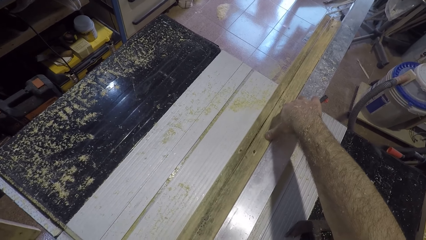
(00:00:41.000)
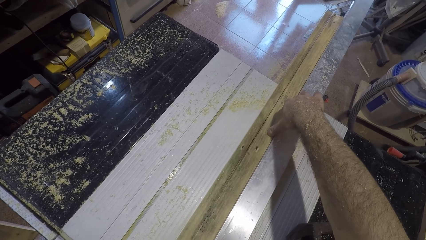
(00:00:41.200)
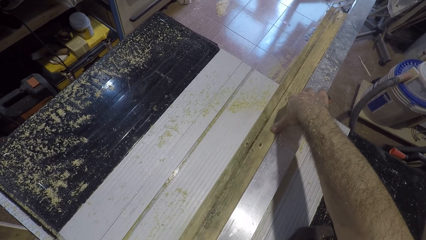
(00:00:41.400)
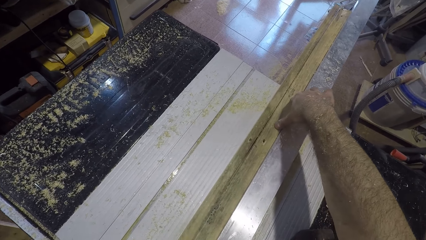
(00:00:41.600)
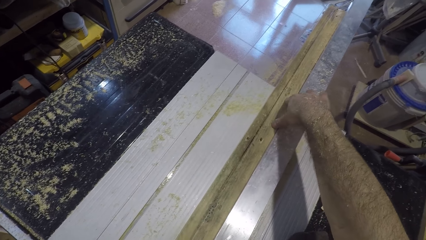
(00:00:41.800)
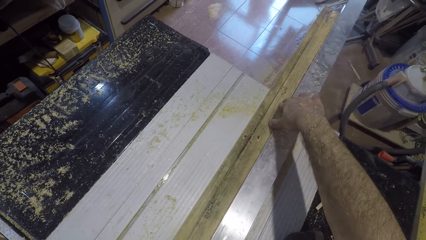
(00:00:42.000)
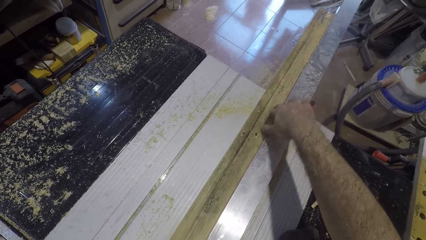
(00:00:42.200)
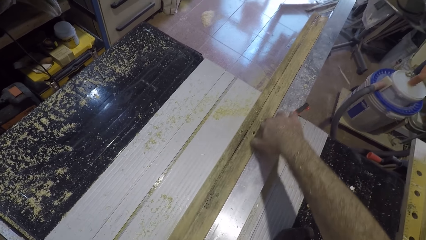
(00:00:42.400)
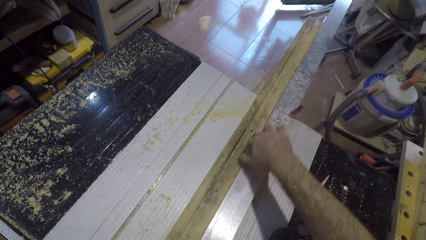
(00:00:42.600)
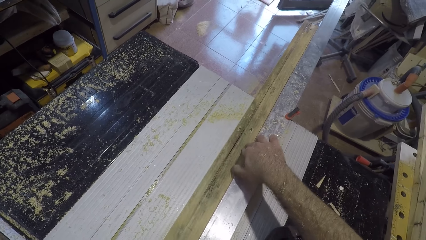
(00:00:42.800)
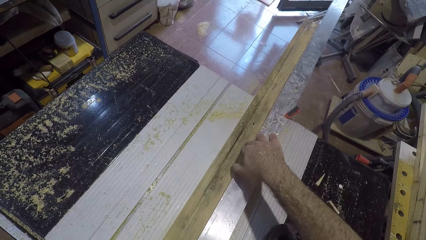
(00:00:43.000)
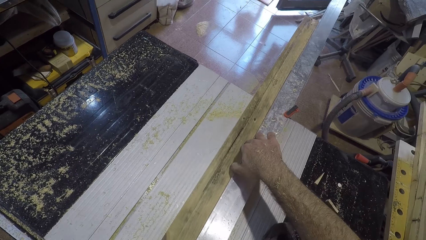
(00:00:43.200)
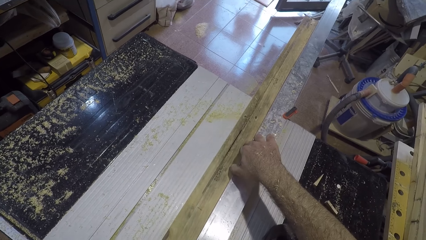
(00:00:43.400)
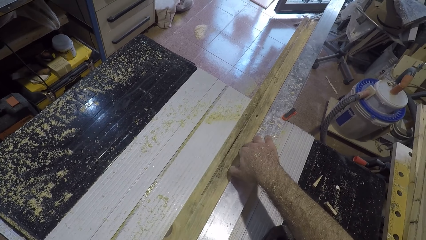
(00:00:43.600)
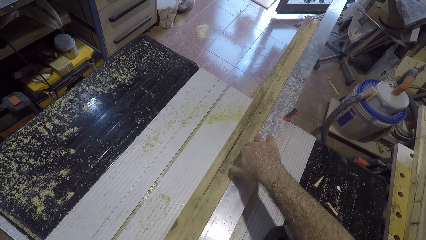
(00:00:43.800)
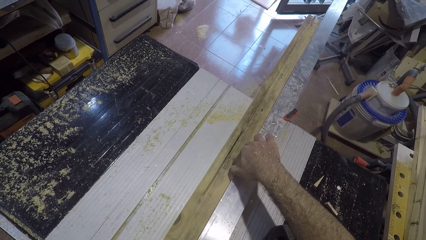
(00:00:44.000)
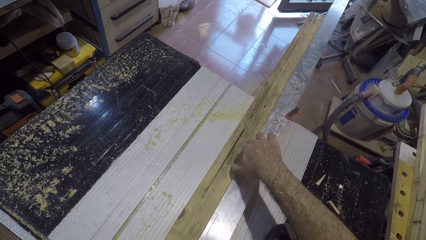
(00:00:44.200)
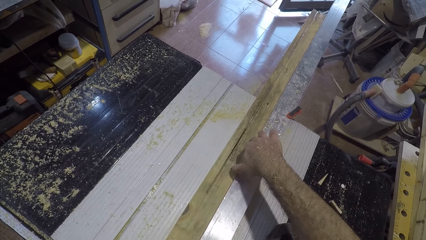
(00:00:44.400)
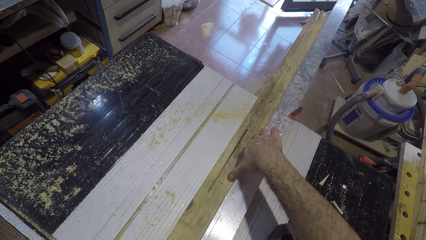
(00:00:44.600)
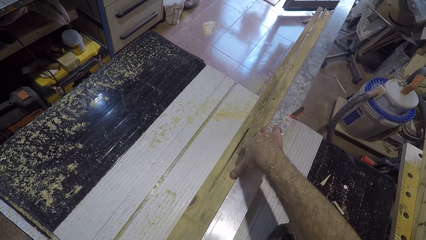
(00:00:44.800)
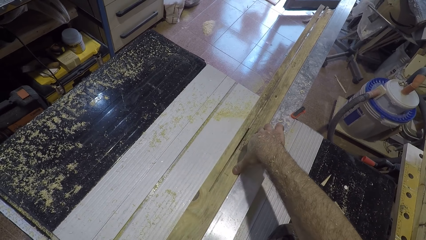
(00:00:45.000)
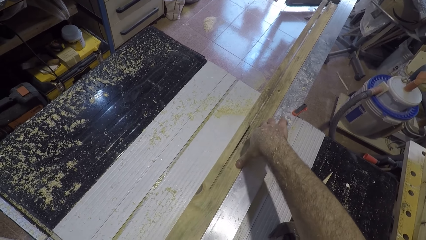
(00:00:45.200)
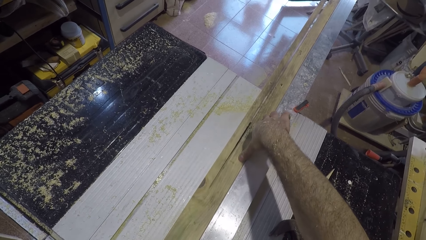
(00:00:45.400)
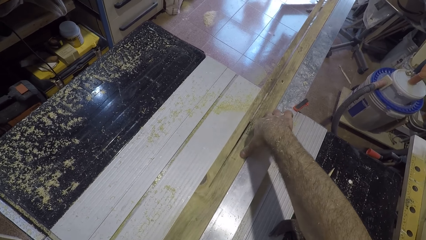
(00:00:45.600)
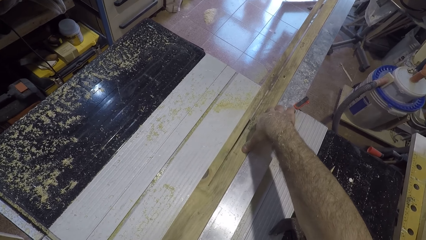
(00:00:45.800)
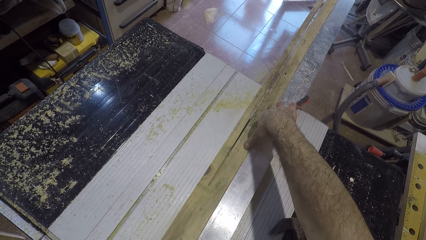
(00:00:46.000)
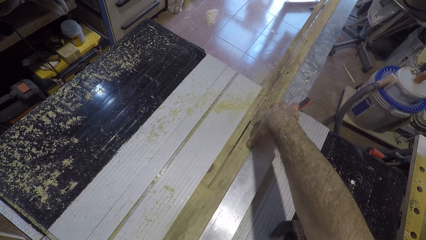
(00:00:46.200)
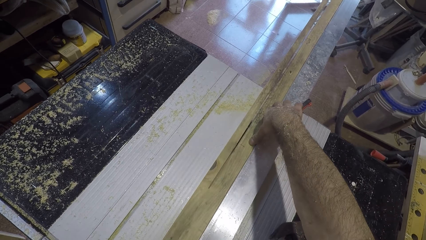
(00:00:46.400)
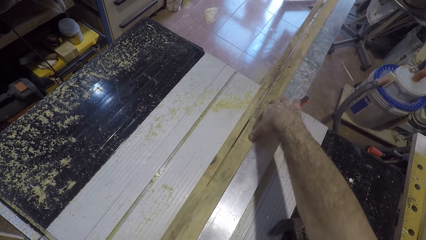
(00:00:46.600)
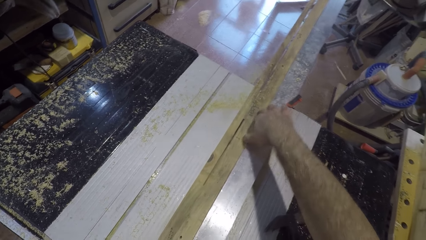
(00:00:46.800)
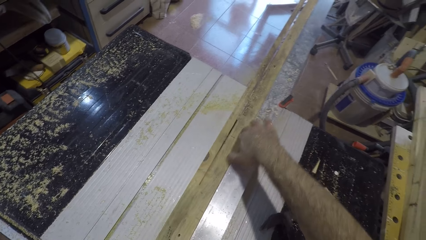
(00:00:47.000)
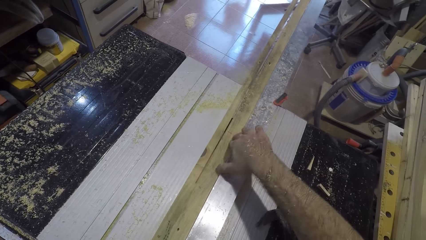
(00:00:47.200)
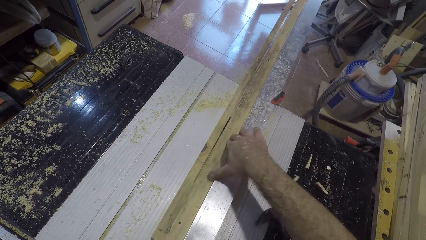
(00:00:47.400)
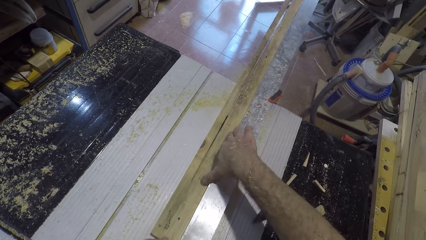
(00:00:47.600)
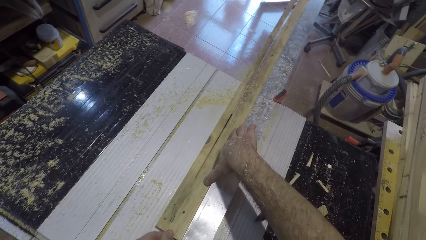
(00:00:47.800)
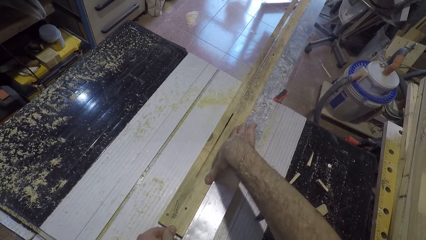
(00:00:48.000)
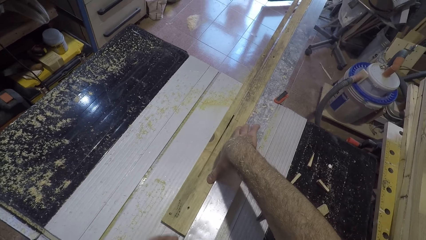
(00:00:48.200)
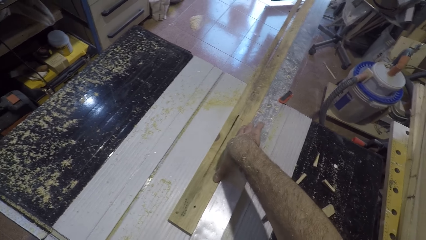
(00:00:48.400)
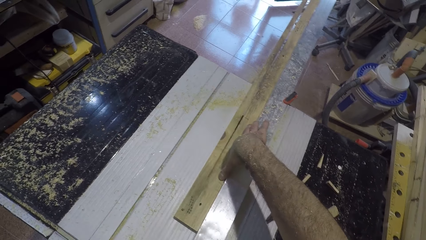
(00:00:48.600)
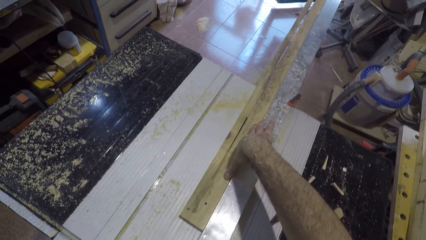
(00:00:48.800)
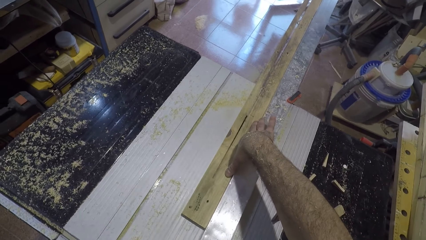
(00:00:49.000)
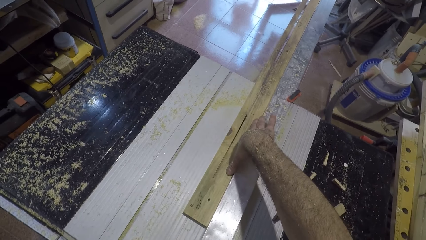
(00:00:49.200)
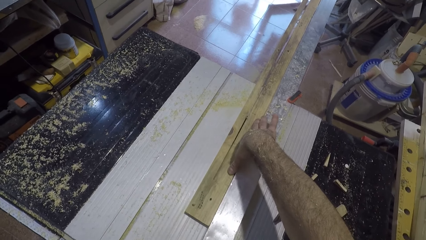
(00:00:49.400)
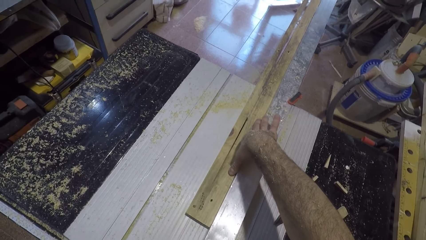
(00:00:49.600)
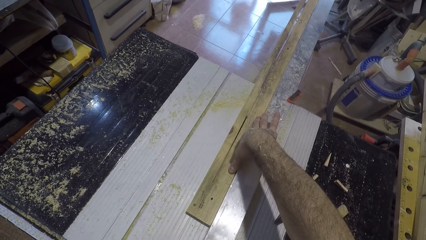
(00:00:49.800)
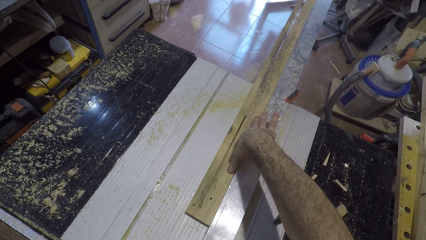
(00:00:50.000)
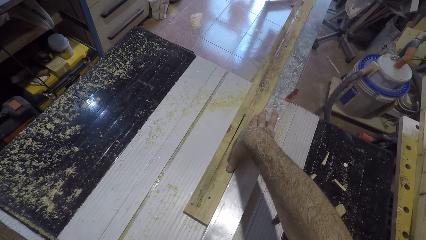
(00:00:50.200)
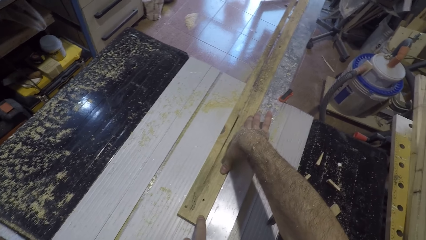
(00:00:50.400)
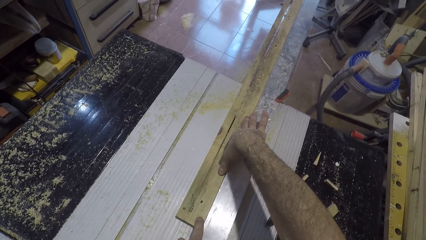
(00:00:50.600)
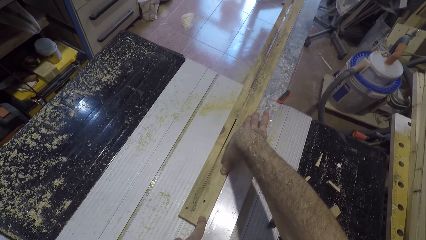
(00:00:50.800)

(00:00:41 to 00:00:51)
The camera wearer adjusts his right hand on the plank of wood. He moves his right hand backwards. He cuts the piece of wood with the electricity table saw wood cutter. He adjusts his right hand on the plank of wood again, moves his right hand backwards and cuts the piece of wood with the electricity table saw wood cutter.

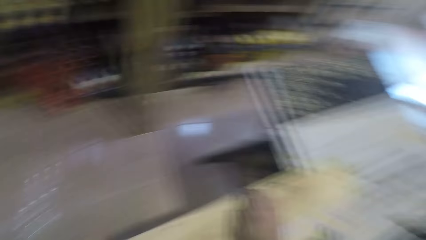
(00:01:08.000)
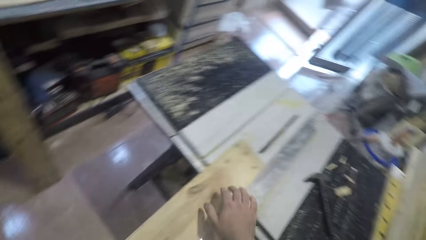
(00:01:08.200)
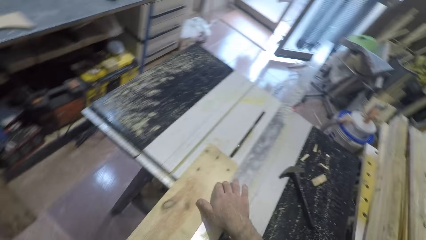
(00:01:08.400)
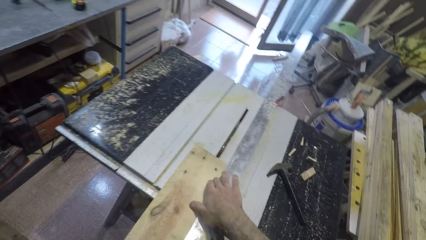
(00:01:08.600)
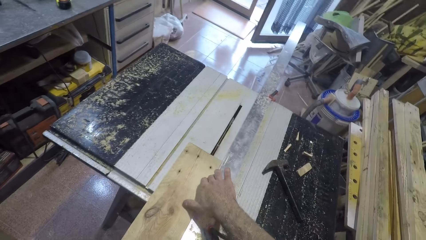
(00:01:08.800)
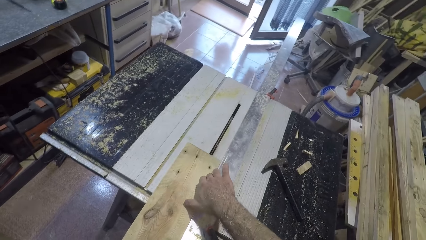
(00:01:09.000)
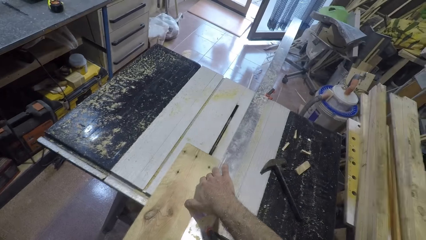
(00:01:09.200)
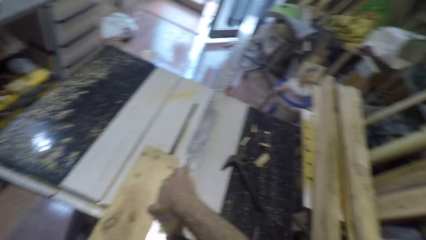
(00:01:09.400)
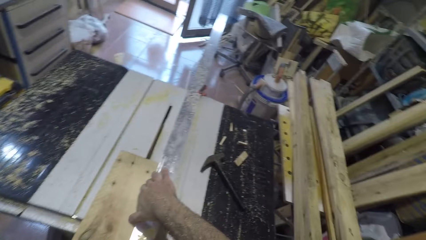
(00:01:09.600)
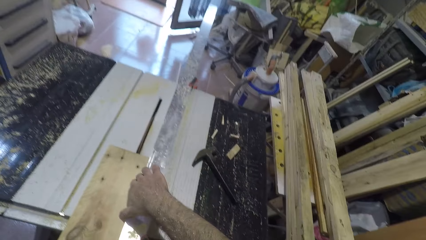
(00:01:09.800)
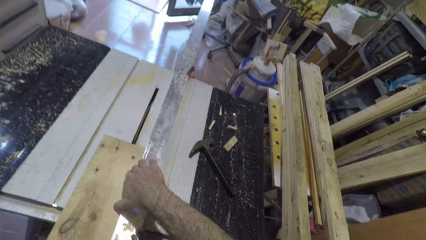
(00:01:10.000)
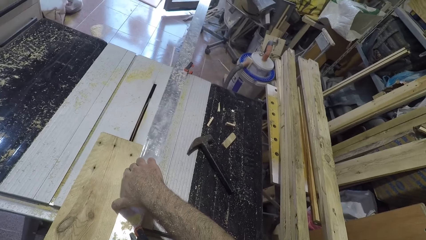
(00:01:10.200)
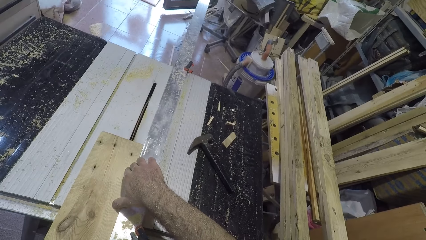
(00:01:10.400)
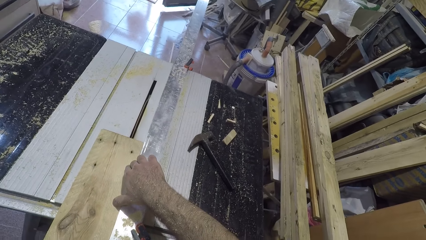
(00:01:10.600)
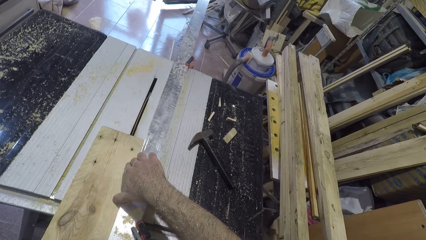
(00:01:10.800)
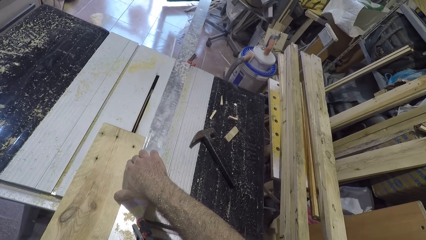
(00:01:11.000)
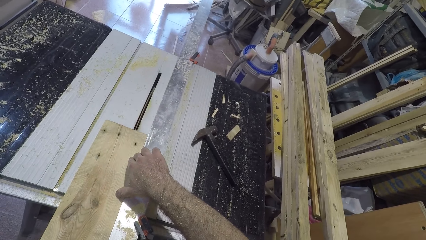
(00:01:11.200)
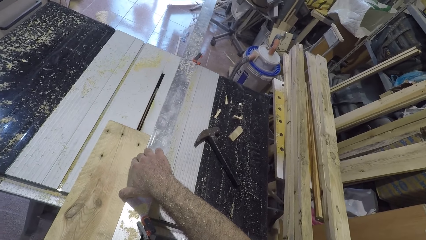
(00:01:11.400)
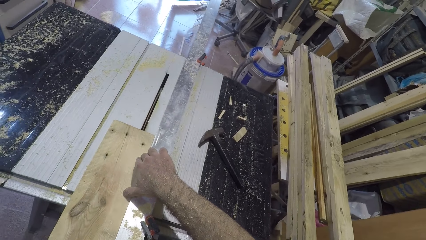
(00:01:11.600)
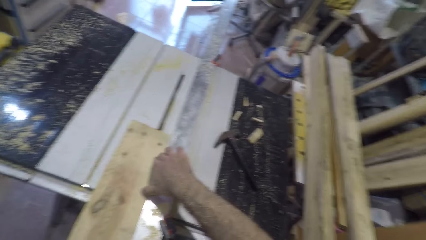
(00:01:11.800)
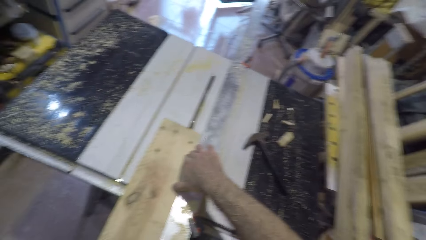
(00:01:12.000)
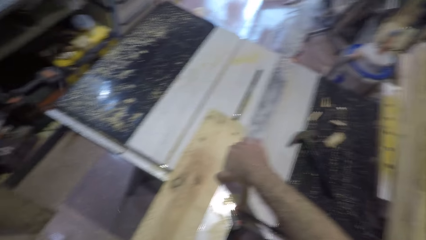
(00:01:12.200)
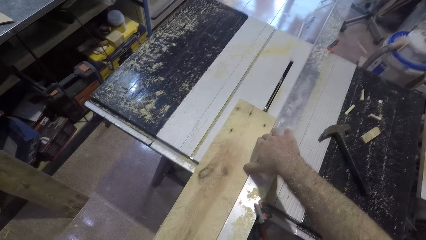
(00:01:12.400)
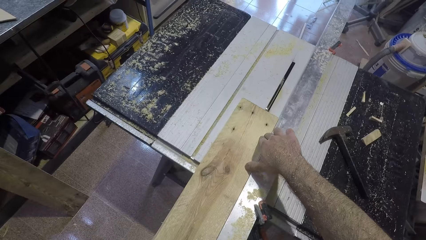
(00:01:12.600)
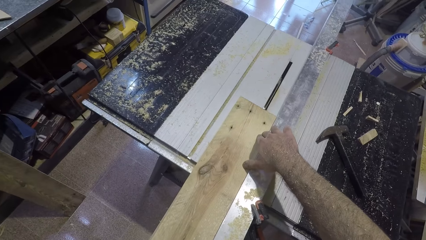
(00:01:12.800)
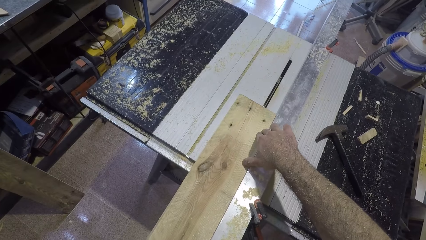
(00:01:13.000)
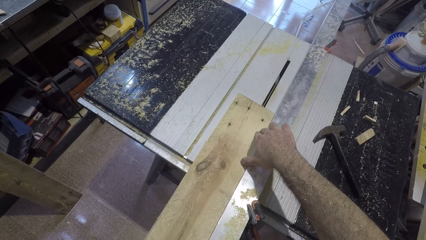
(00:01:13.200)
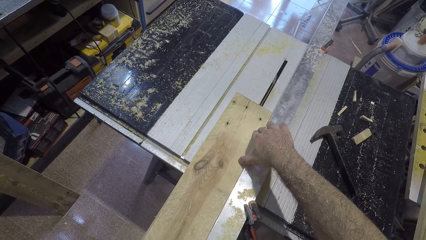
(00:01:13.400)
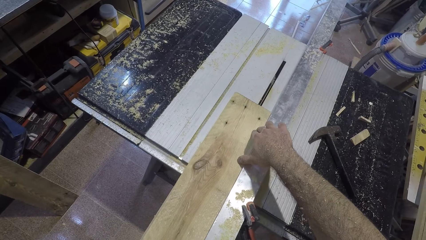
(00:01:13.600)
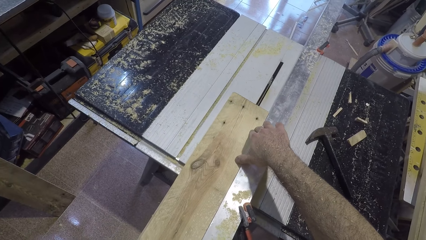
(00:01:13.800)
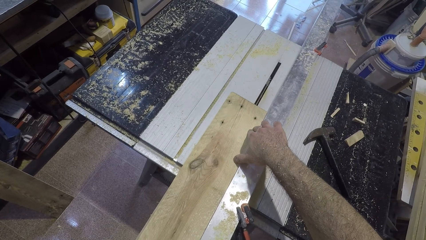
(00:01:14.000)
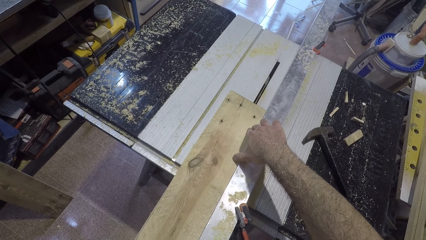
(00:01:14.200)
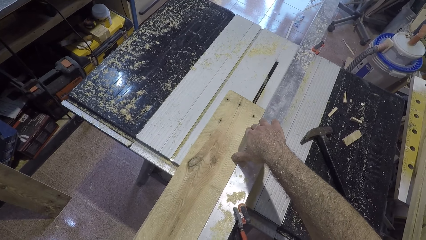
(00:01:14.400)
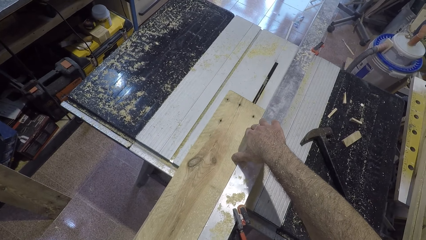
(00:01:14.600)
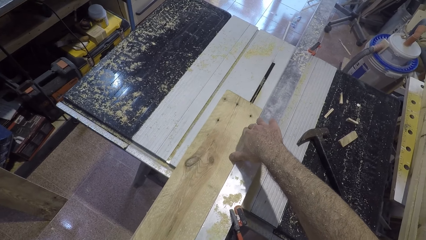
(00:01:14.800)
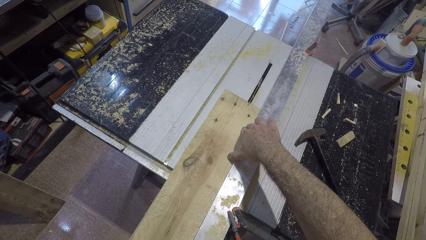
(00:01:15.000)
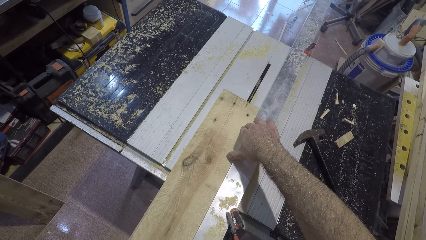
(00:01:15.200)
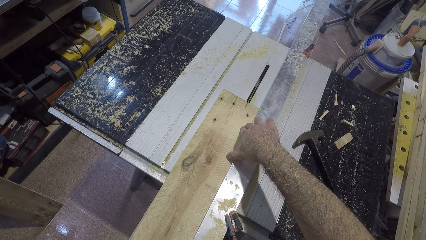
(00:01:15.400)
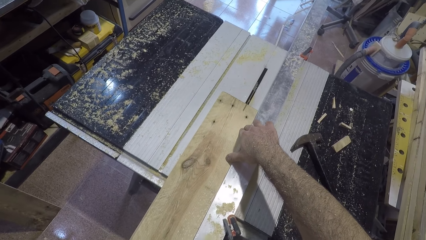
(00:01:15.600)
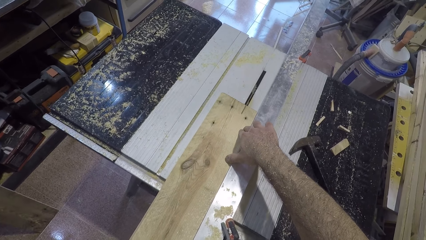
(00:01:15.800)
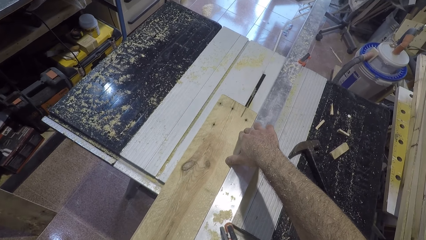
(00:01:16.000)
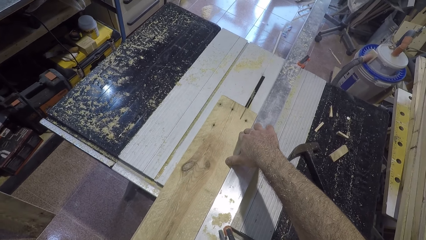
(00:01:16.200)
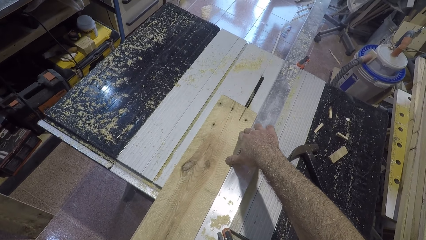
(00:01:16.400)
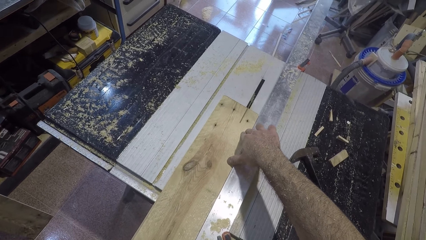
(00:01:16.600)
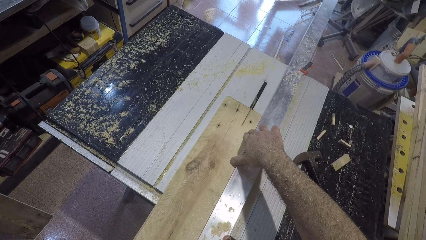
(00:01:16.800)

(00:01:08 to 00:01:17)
The camera wearer adjusts his right hand on the plank of wood. He moves his right hand forward. He splits the plank of wood with the wood splitting machine. He cuts the piece of wood with the electricity table saw wood cutter.
